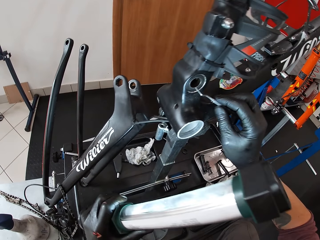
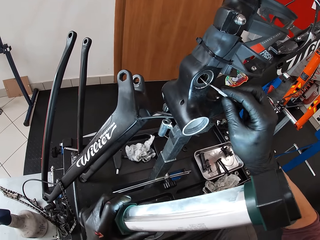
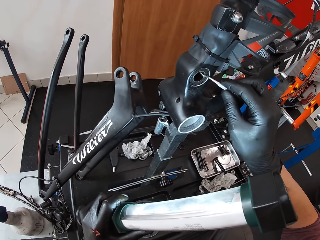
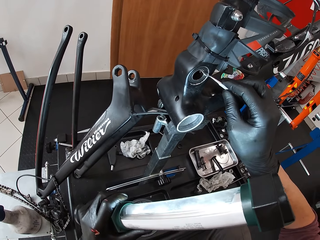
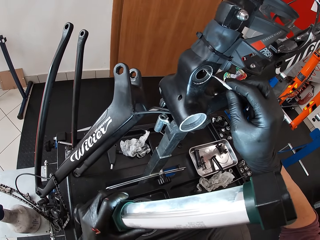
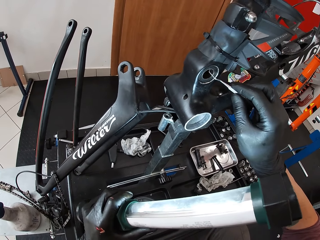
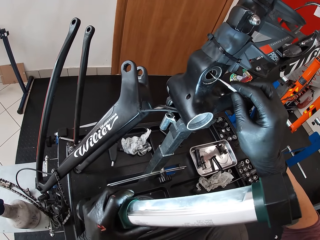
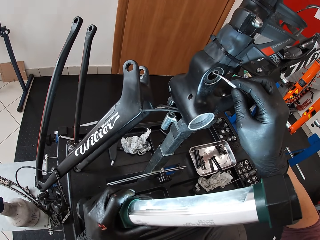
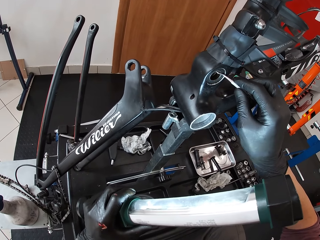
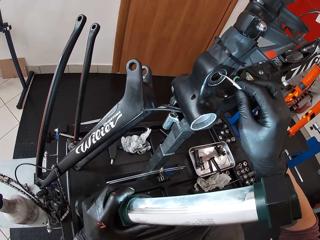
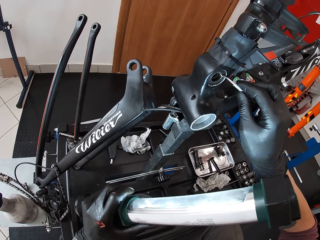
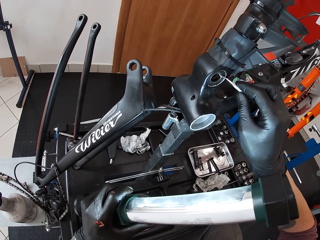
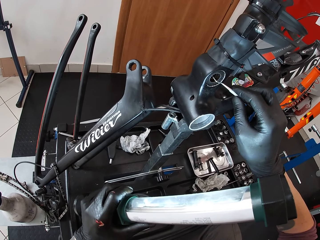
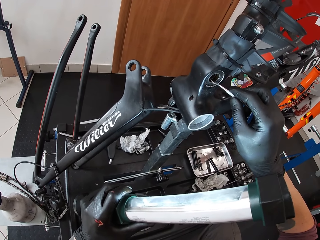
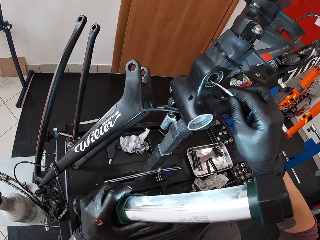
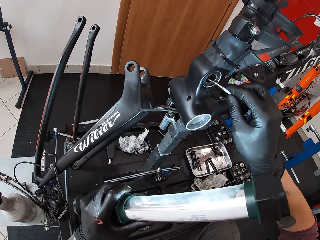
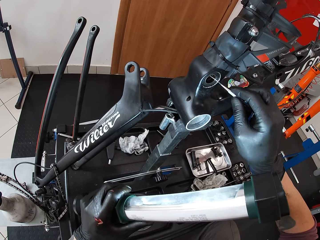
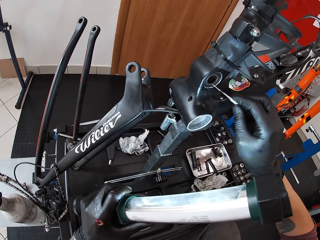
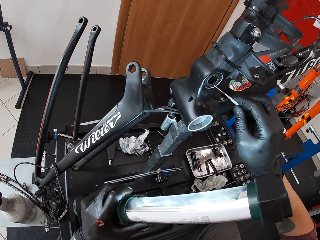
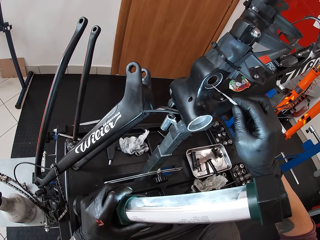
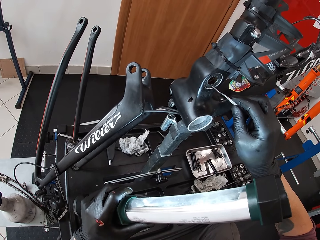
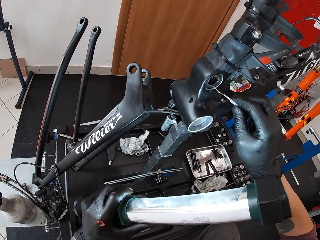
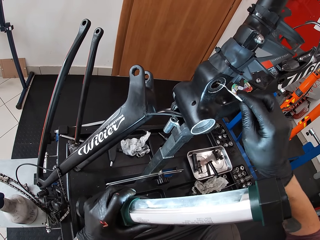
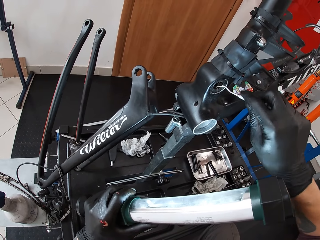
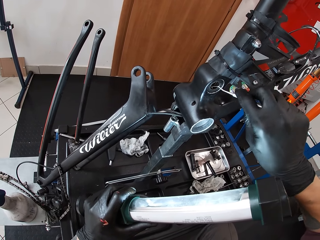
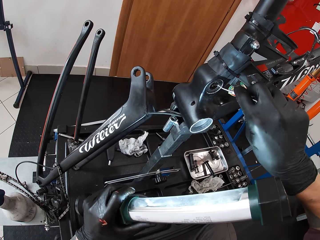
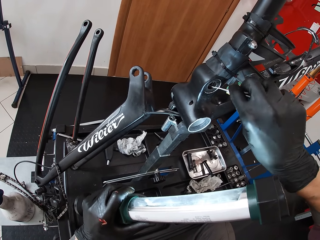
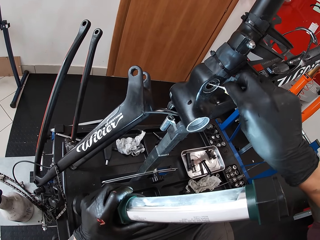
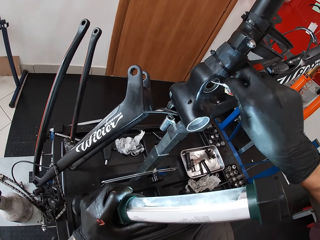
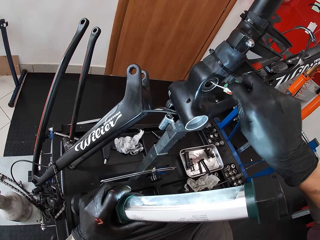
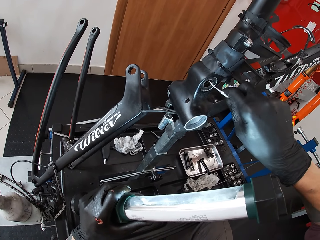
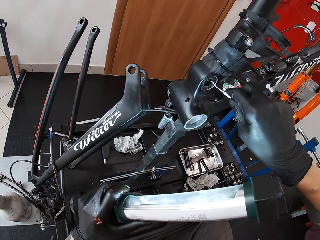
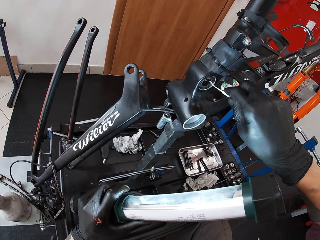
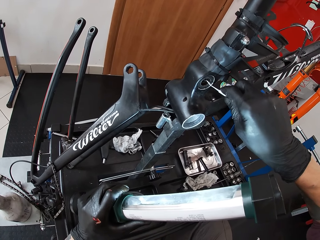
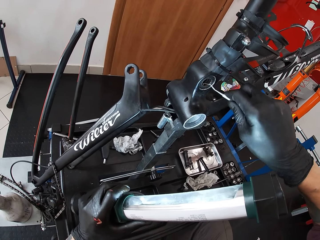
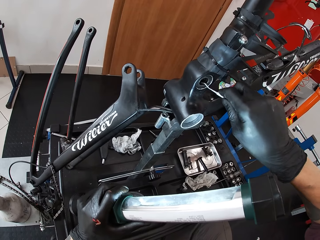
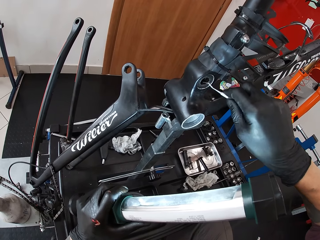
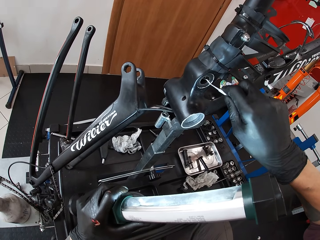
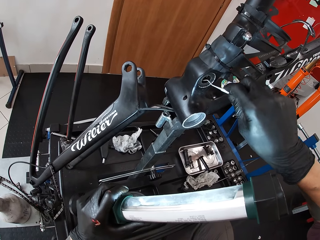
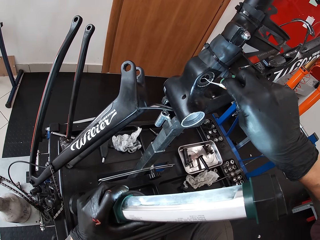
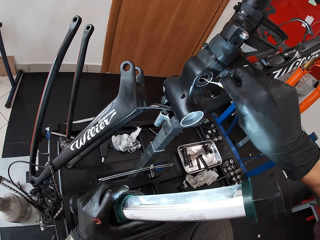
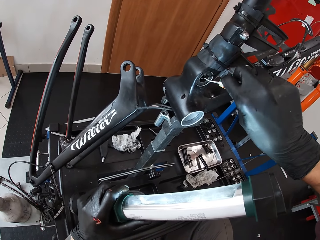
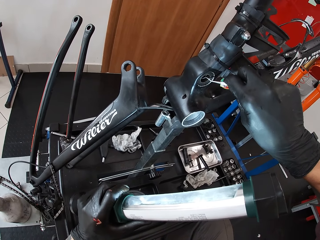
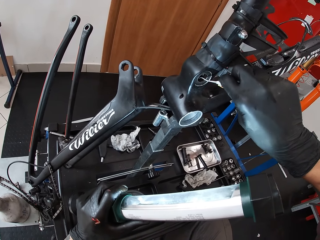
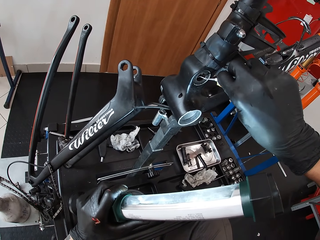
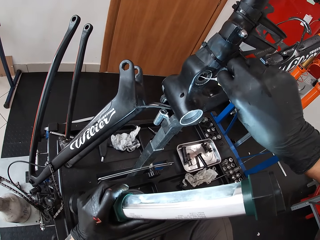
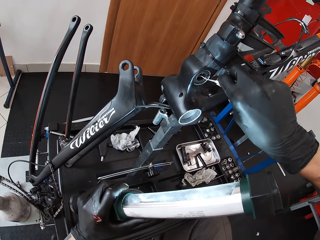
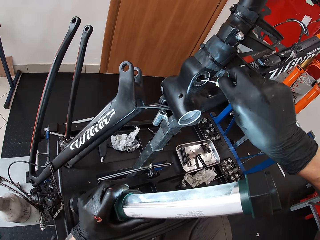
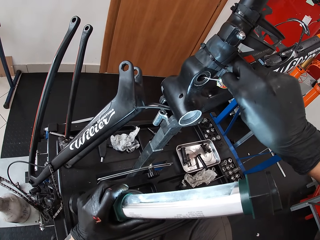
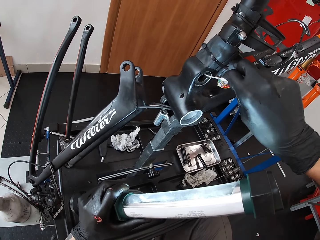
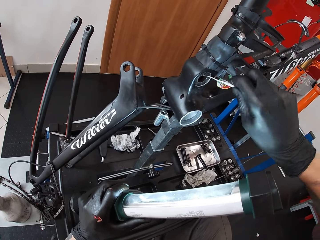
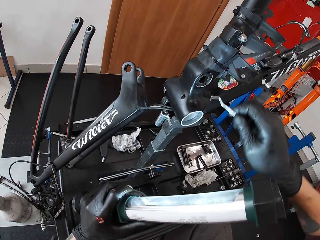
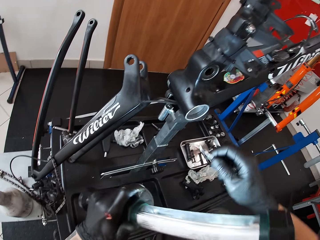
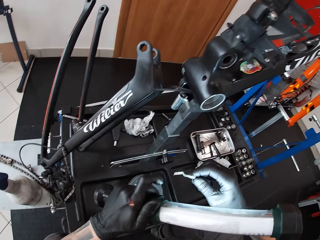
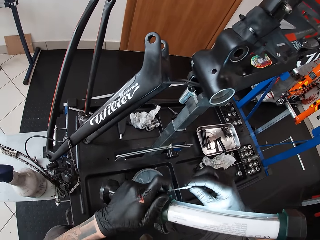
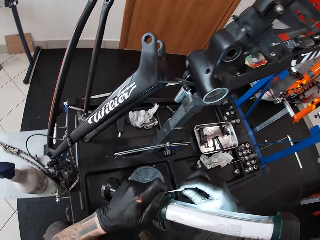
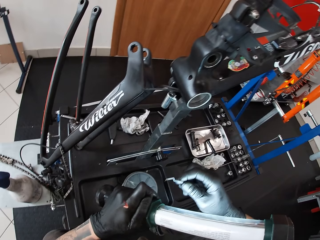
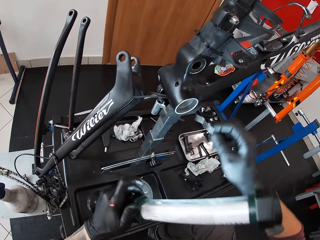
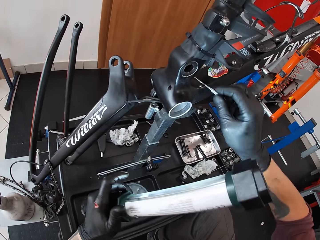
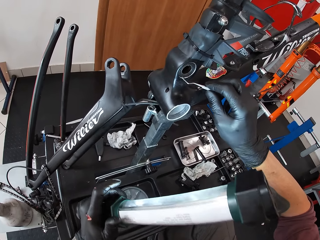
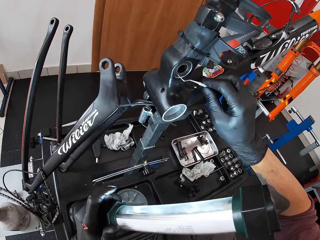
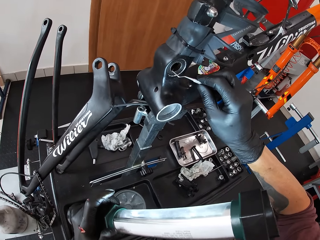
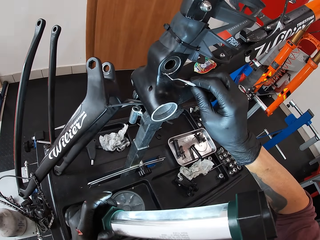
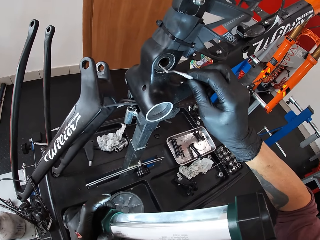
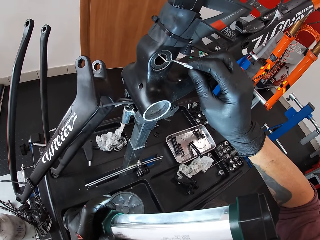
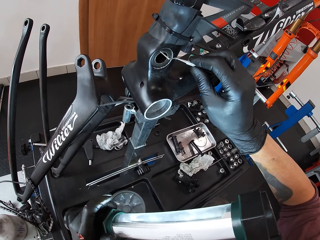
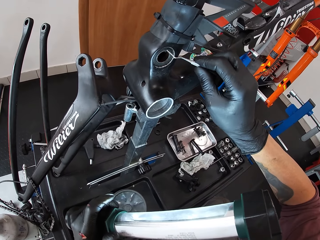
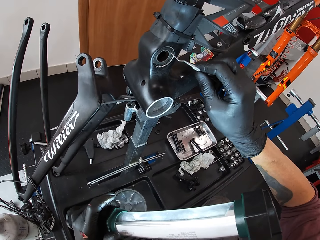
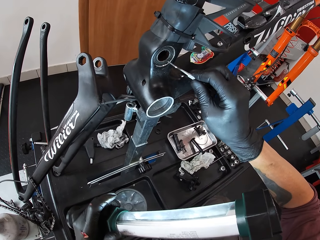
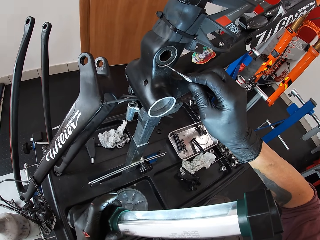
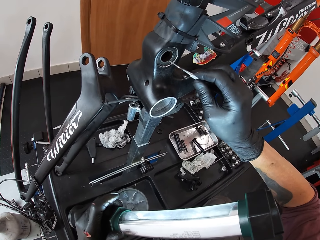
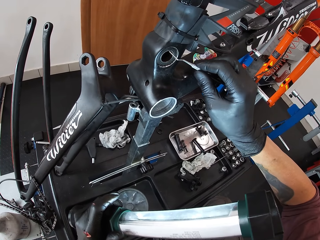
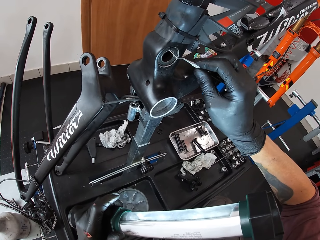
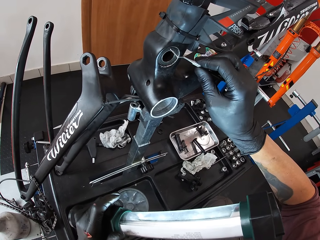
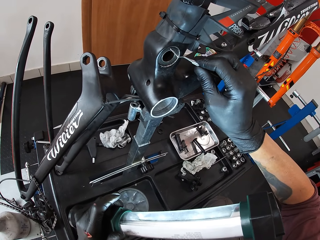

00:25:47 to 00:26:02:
The camera wearer adjusts a nut on a rod with a pin hook. He cleans the ball bearing house with the screwdriver in his right hand. He removes the nut from the rod. He adjusts the nut on the rod with the pin hook. He adjusts the pin hook on his hands. He adjusts the nut on the rod with the pin hook.

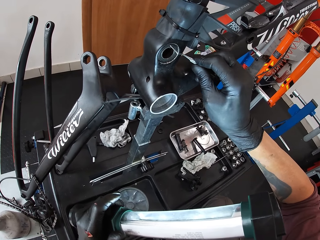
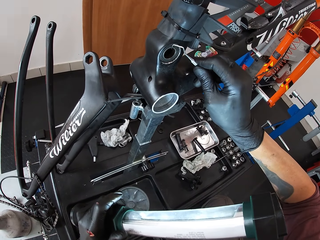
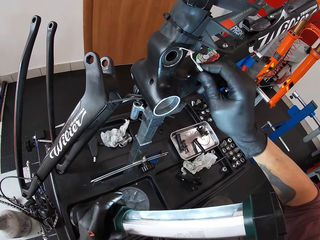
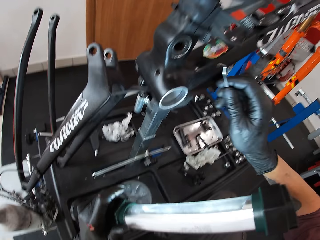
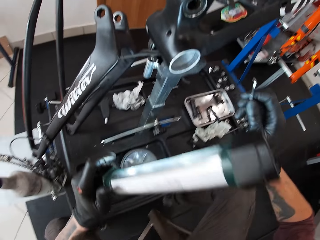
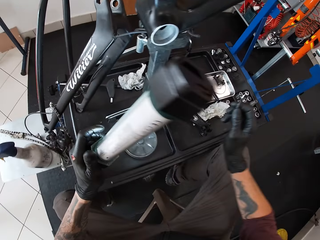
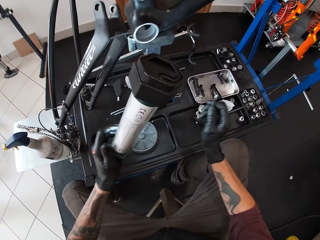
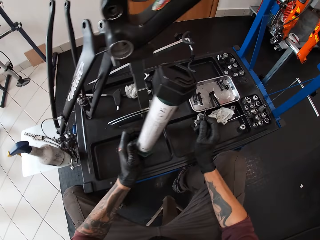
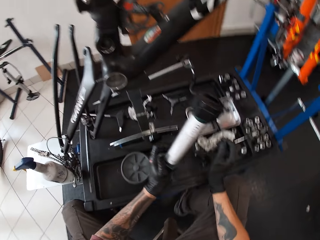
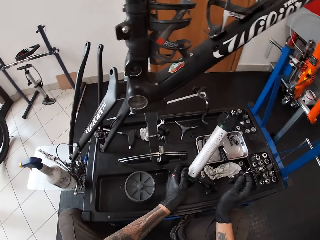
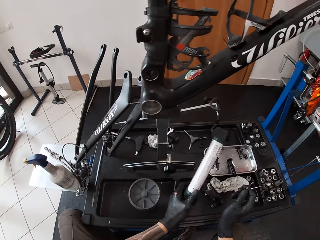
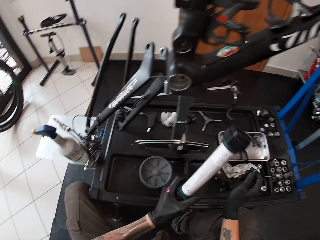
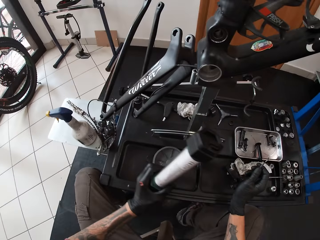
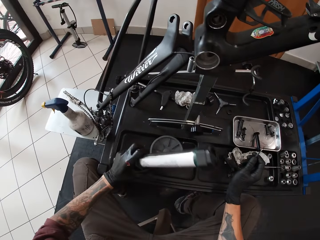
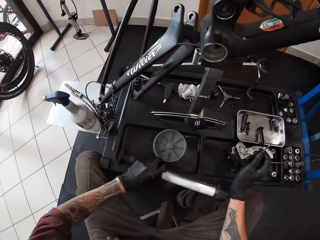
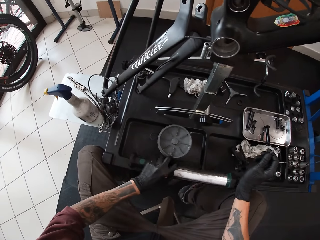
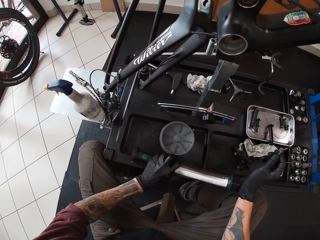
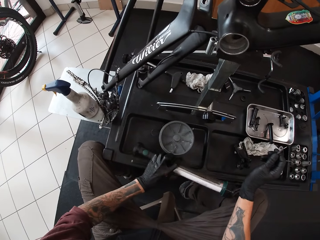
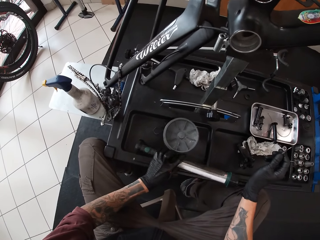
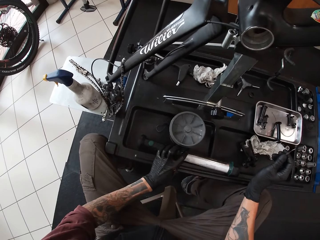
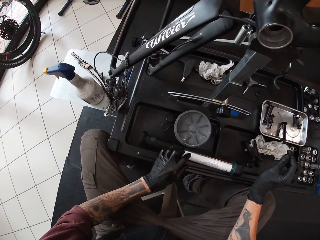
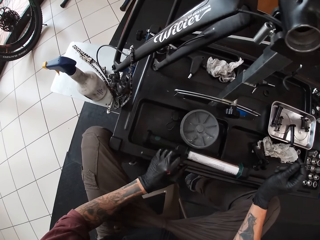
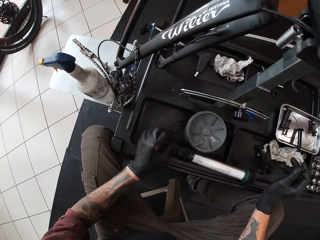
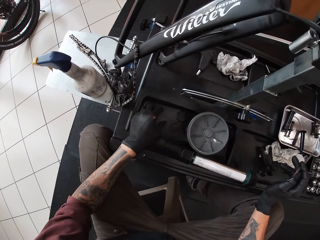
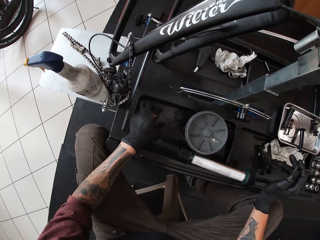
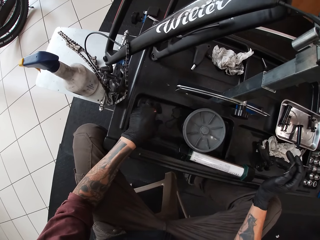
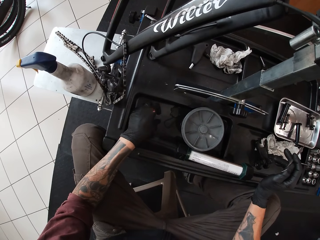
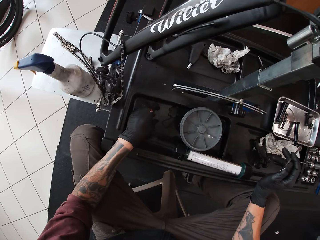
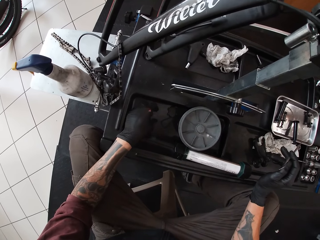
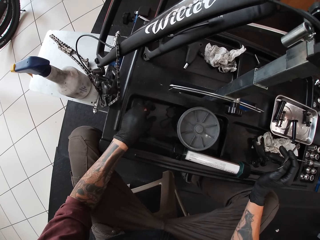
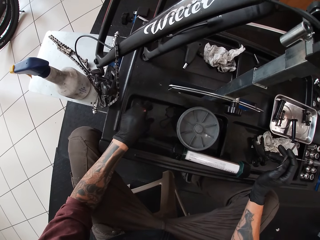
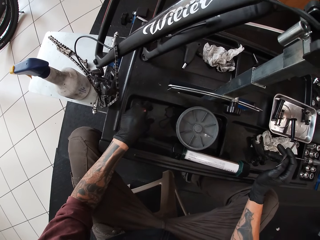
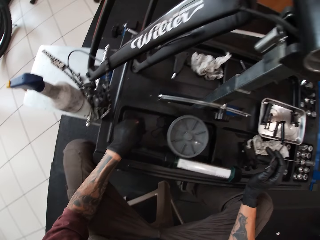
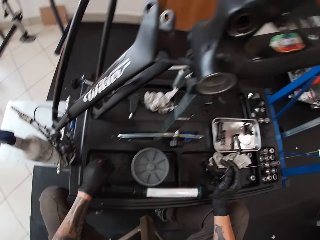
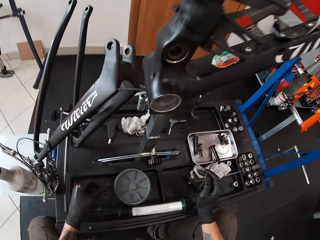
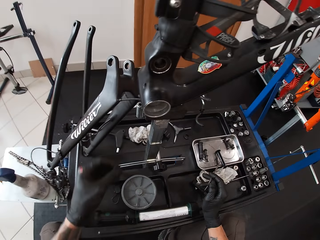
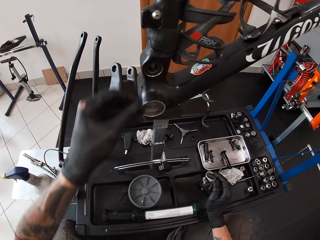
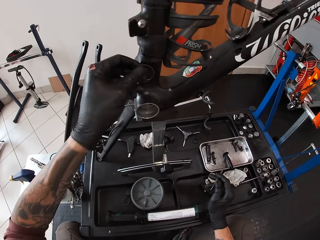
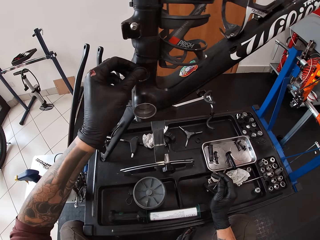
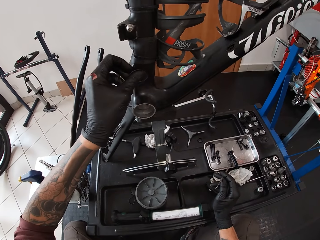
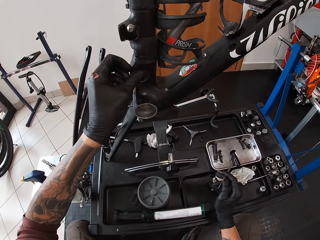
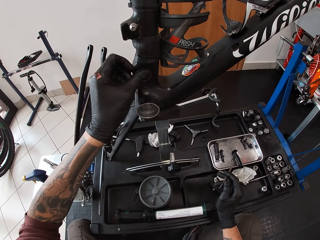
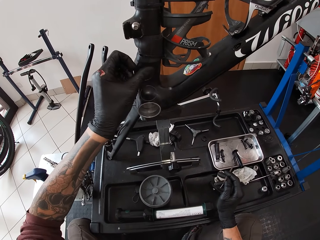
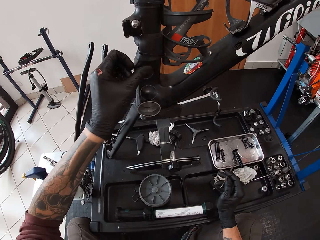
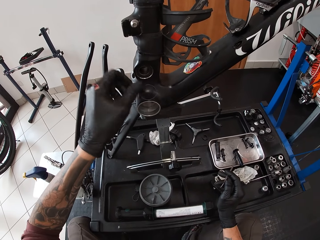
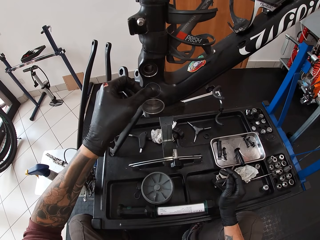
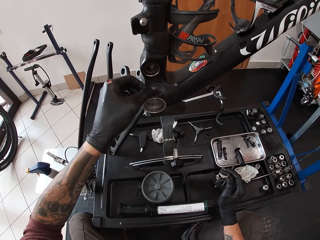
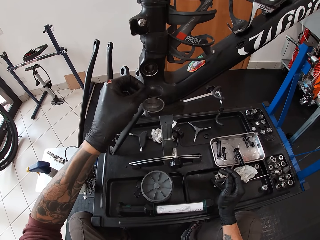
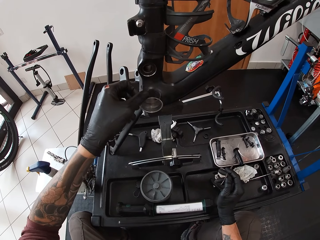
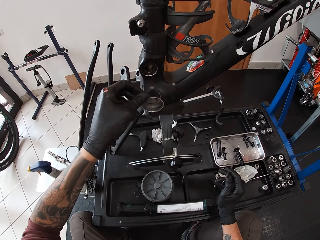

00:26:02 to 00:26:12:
The camera wearer looks around a garage. He drops the shock absorber on the desk with his left hand. He picks up a nut and inserts the nut on a rod.
